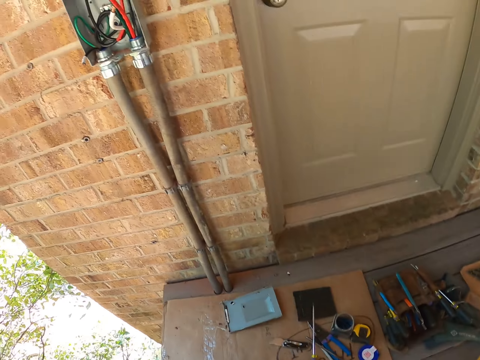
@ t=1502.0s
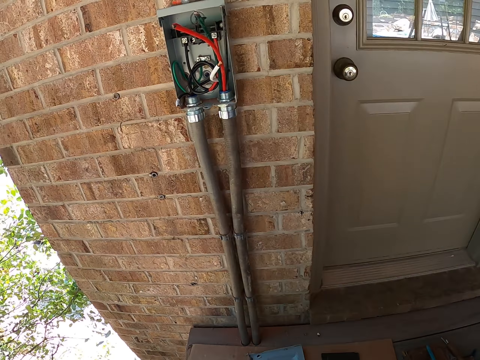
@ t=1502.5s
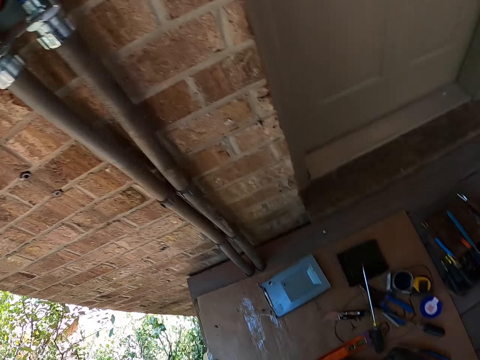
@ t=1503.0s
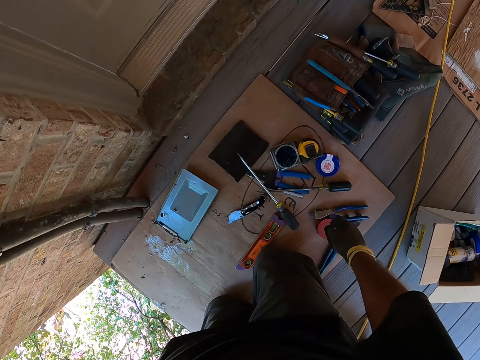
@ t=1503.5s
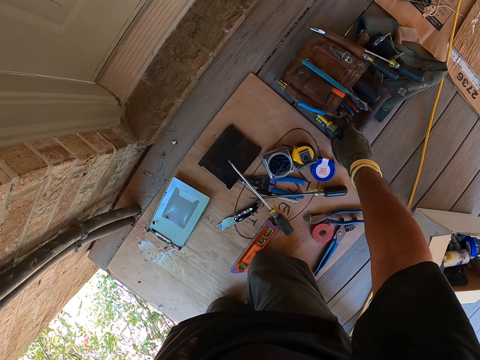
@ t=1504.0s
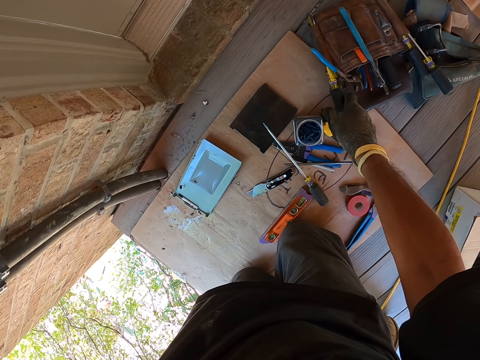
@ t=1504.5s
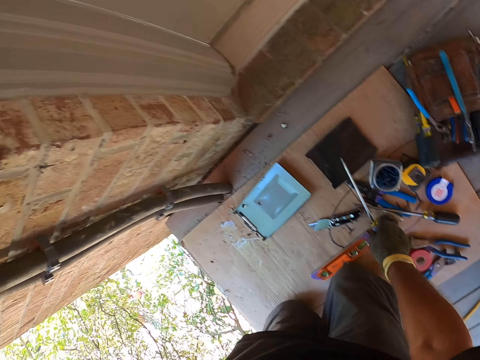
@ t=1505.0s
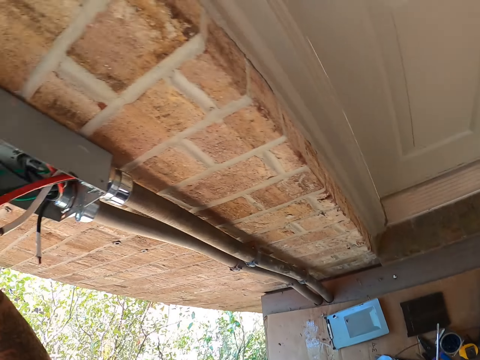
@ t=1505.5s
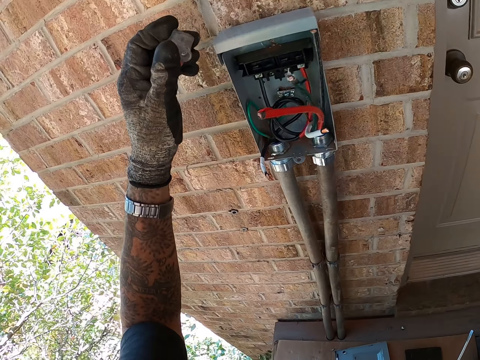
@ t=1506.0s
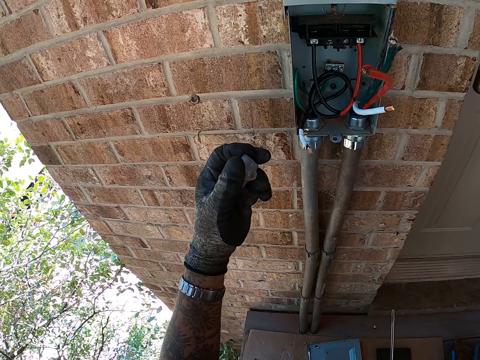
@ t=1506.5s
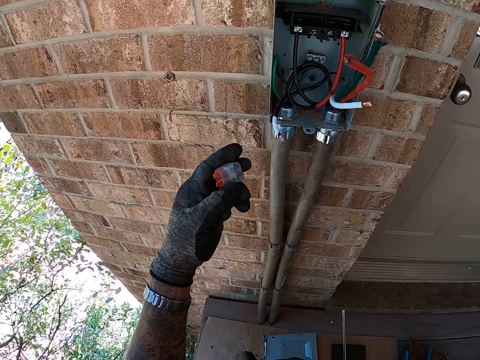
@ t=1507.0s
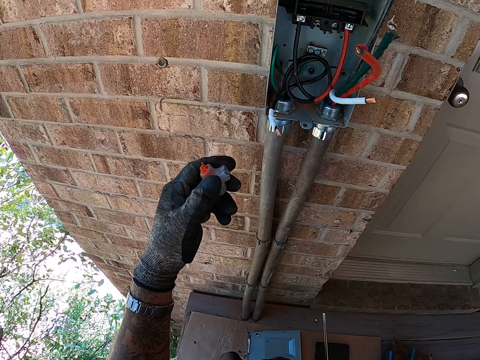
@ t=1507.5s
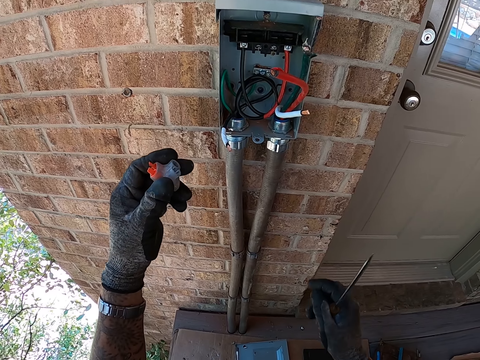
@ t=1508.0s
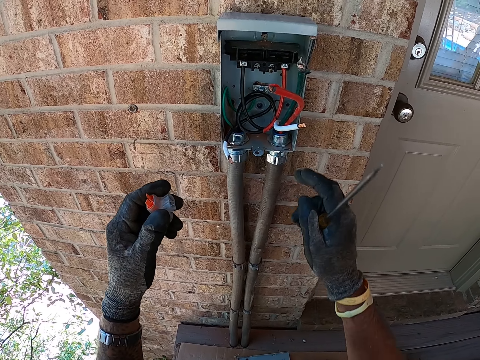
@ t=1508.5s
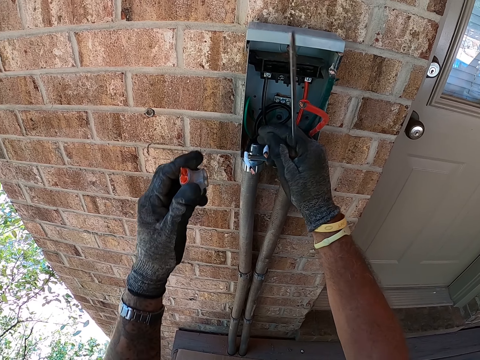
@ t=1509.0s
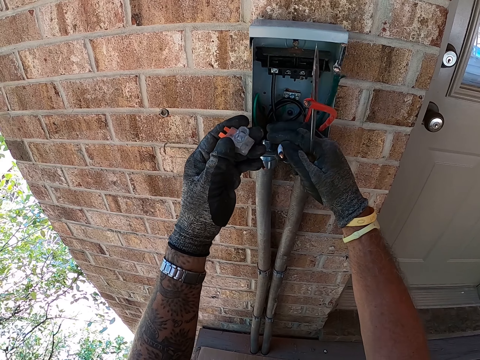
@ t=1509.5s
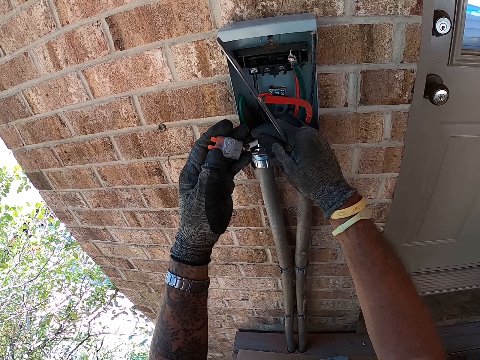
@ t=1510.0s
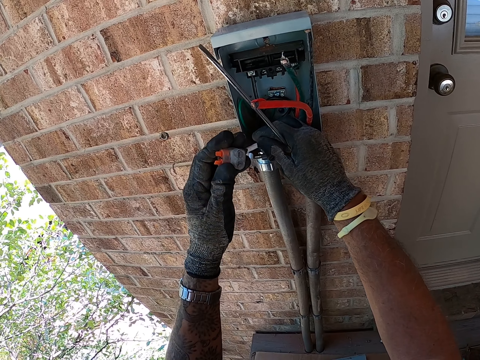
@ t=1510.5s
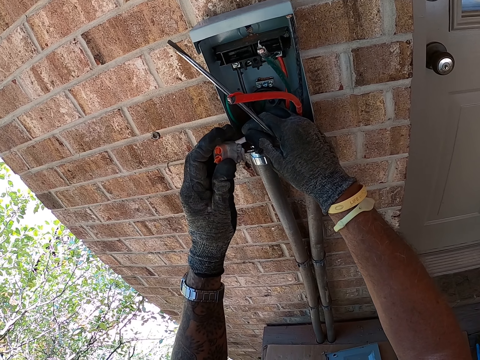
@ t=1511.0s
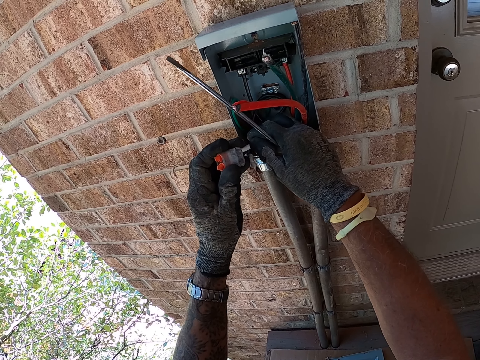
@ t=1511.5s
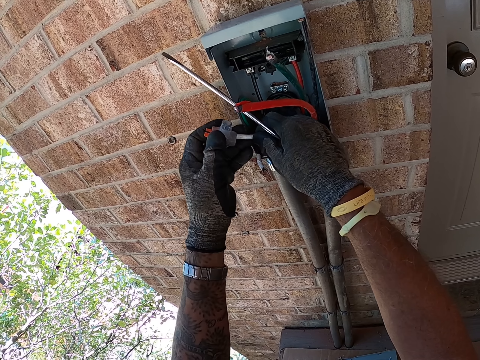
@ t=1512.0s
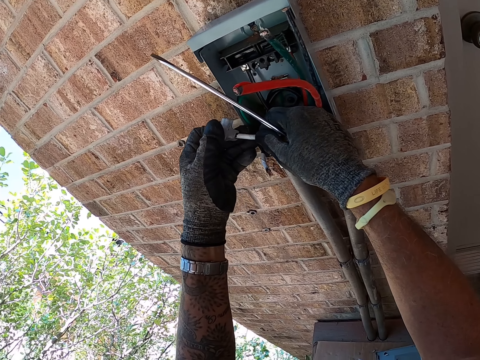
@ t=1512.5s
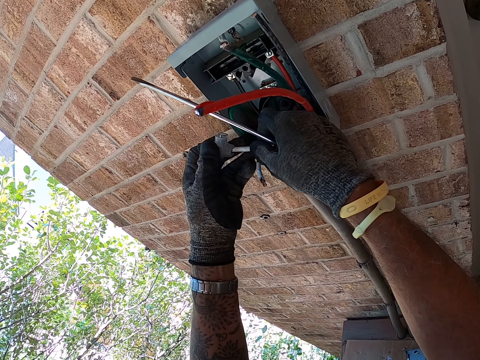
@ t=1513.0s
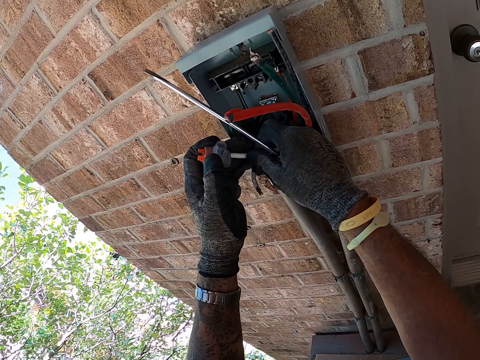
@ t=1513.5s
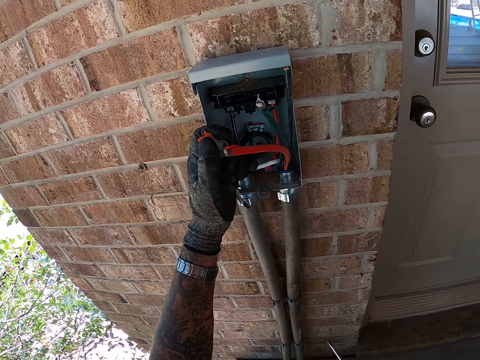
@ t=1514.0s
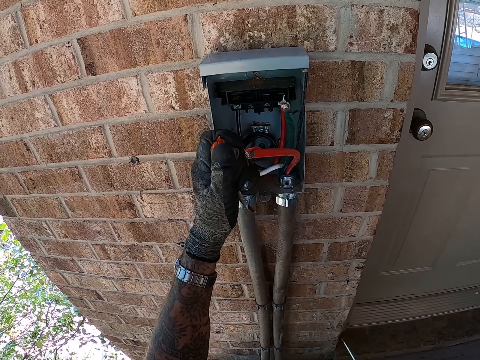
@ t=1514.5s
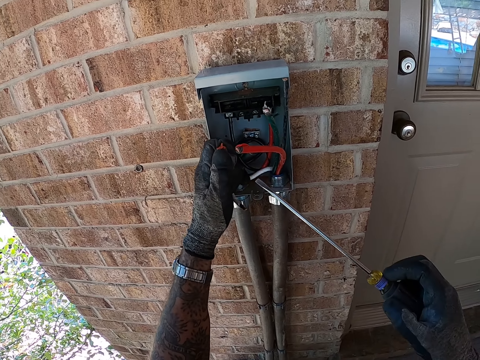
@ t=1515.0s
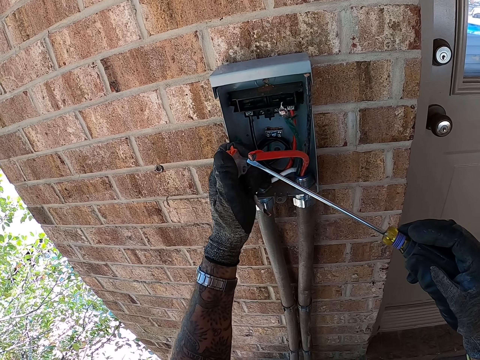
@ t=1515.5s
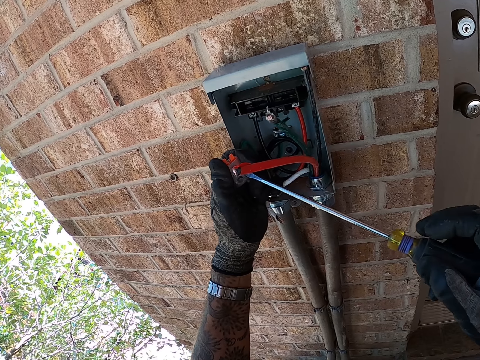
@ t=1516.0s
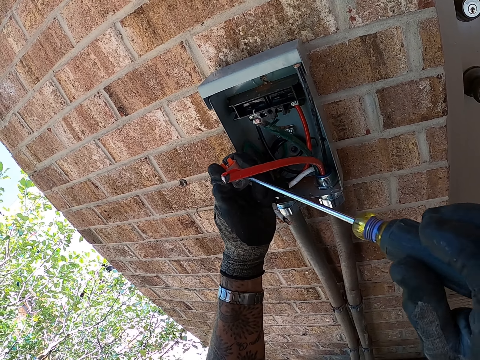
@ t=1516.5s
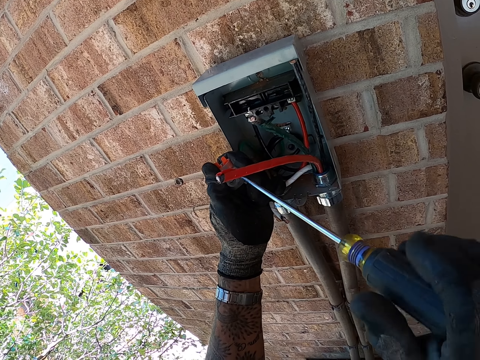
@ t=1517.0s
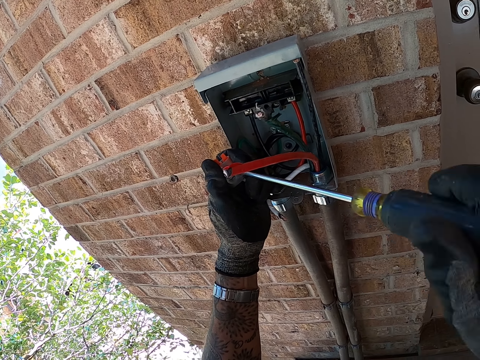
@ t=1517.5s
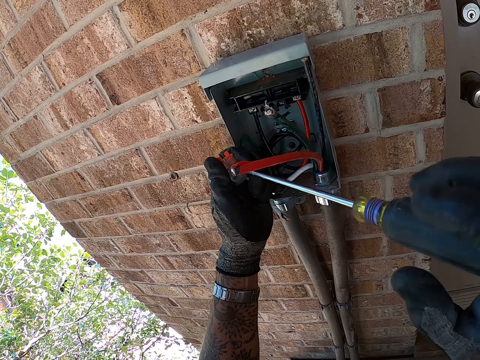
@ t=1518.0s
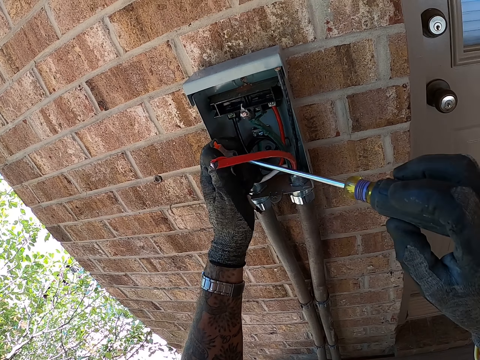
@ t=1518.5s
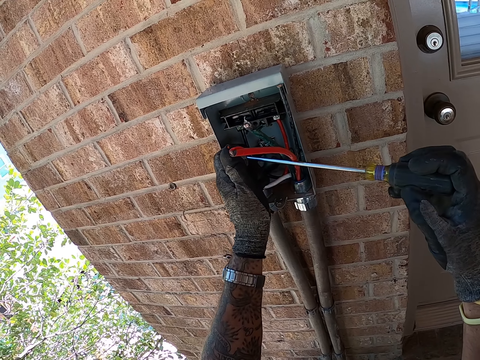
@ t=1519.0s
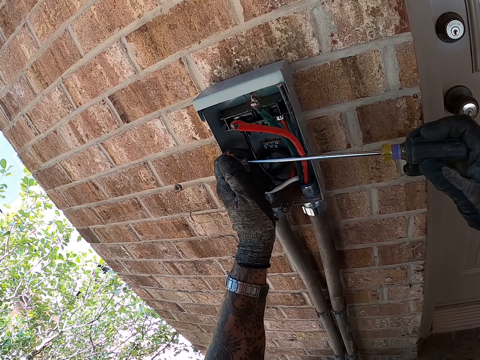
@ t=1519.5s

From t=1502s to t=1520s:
The camera wearer moves a hand. They move a tool holder on the floor. They pick a screwdriver on the floor. They pick something from the power box. They look at something. They pick a wire. They fix the wire in something. They put the cables in something. They fix the wire in something with the screwdriver.

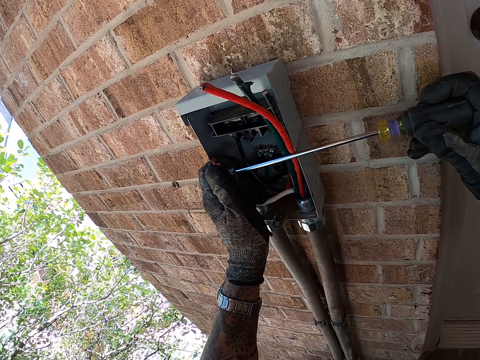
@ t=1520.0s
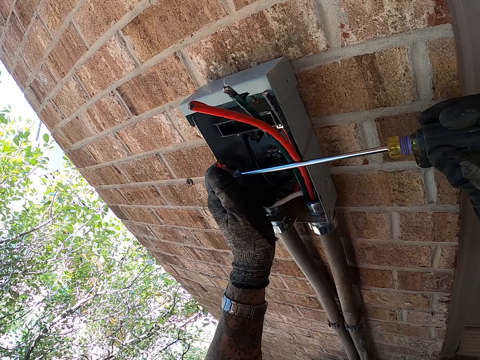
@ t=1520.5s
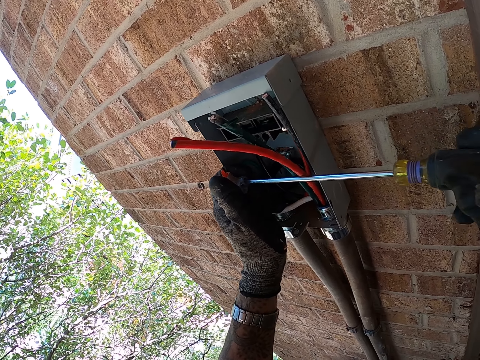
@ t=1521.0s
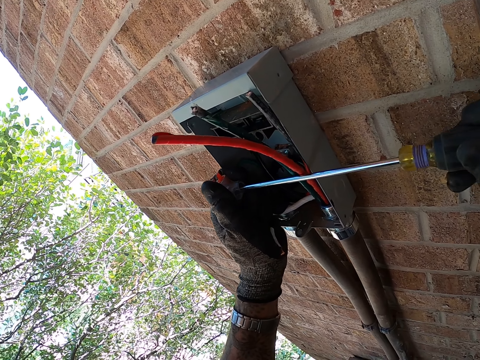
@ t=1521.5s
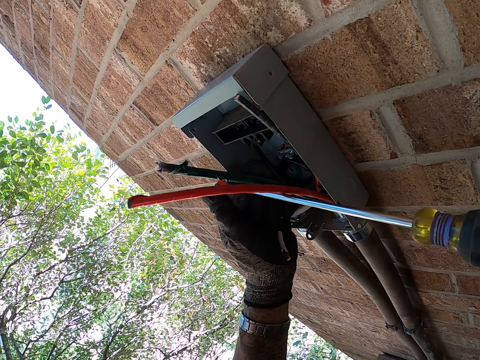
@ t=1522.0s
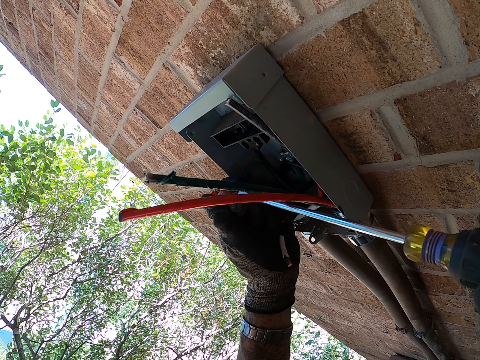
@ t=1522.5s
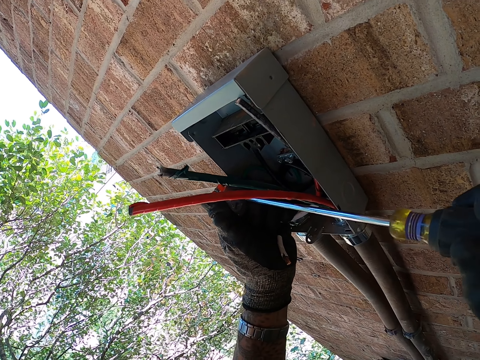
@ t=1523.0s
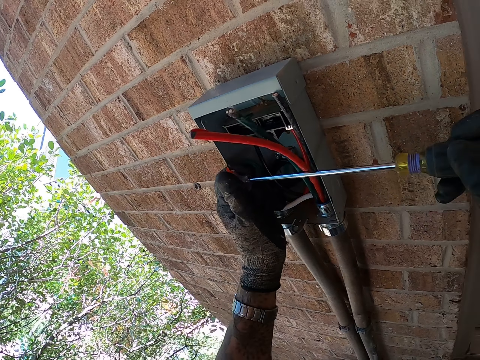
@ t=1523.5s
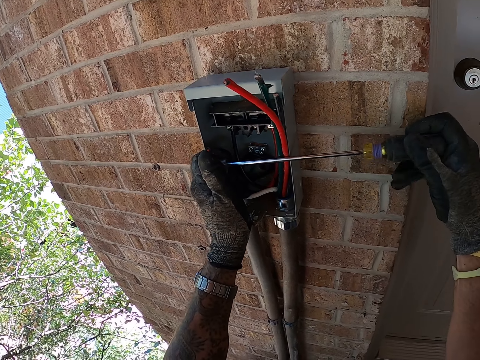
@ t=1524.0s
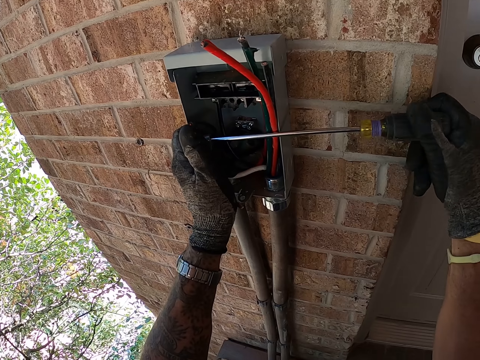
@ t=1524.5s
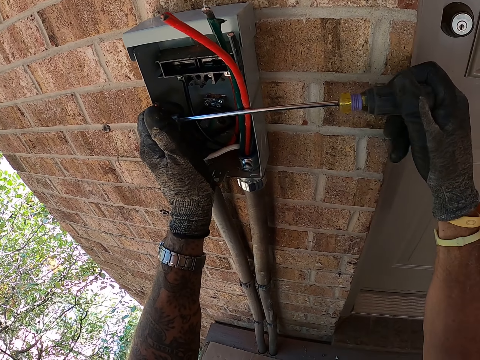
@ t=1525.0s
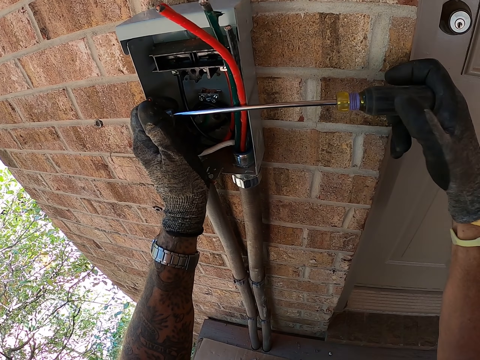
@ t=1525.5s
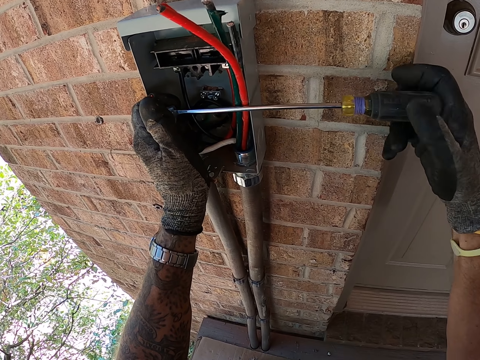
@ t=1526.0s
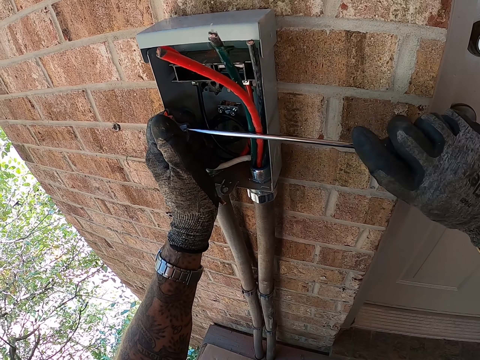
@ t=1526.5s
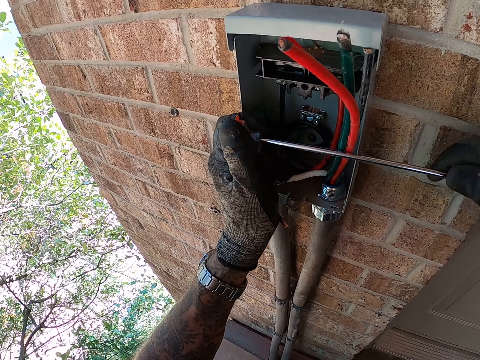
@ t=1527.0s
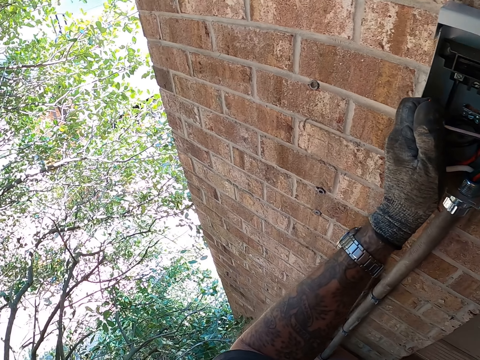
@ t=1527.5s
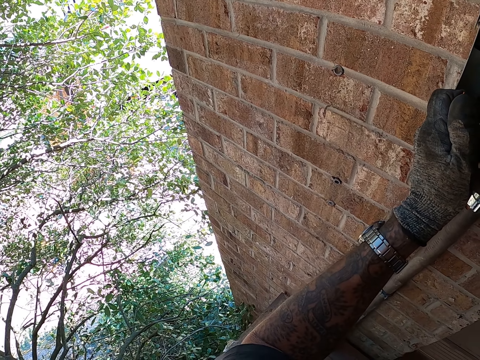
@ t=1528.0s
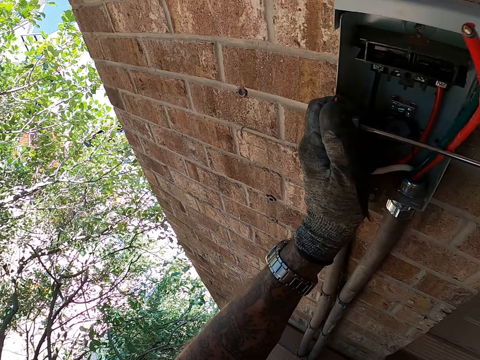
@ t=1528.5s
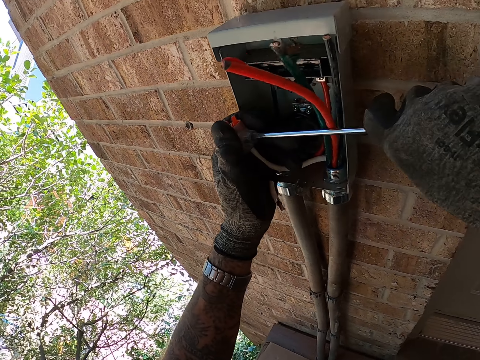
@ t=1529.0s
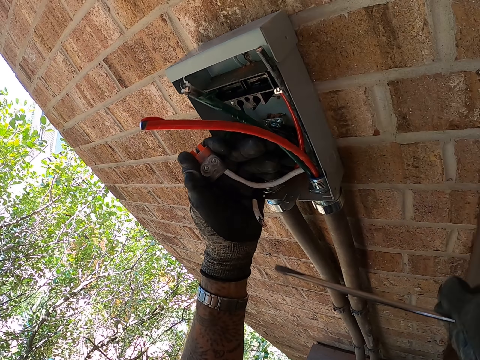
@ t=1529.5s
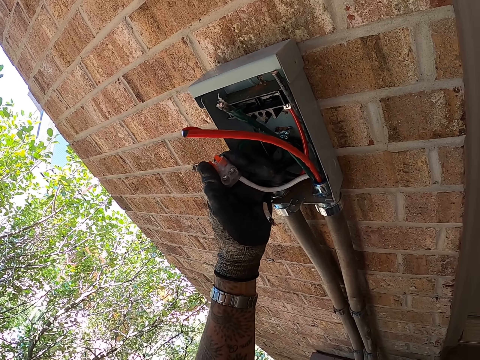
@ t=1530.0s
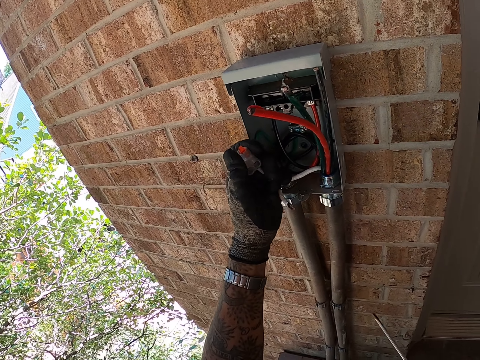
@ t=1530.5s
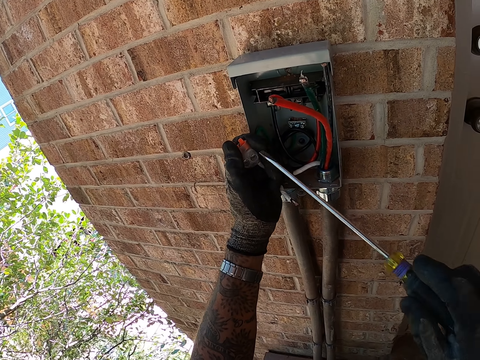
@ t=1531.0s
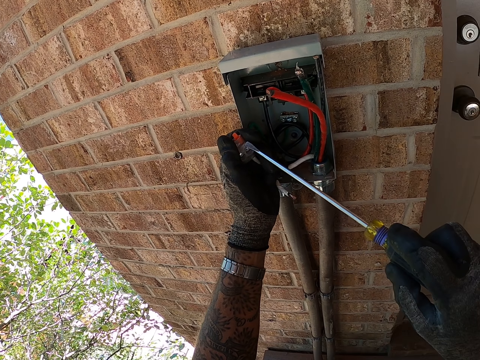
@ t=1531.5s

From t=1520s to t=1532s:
The camera wearer screws a screw in something with a screwdriver. They look around. They fix a wire in something with the screwdriver. They look around.
